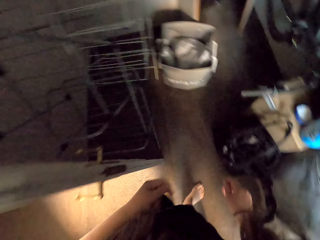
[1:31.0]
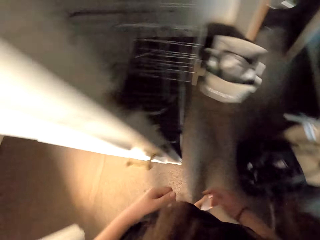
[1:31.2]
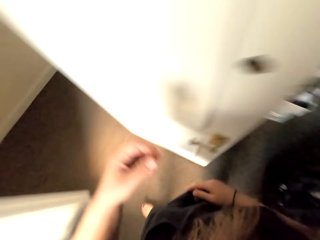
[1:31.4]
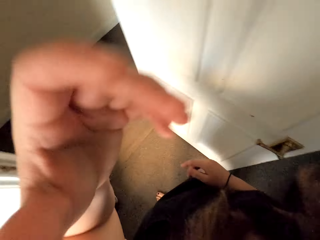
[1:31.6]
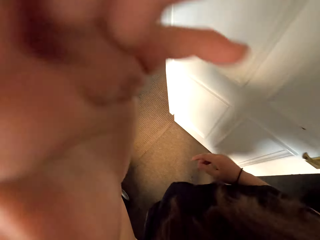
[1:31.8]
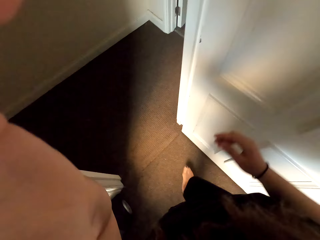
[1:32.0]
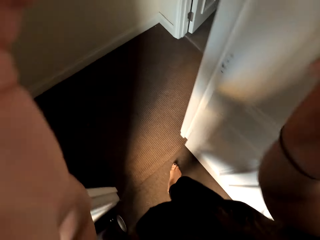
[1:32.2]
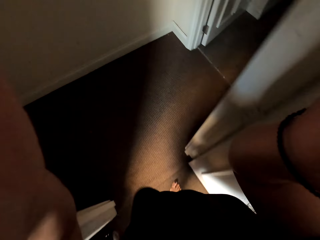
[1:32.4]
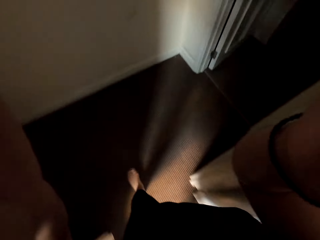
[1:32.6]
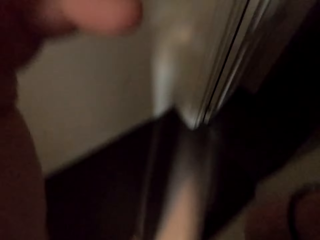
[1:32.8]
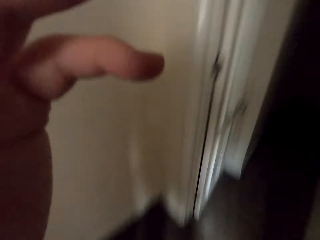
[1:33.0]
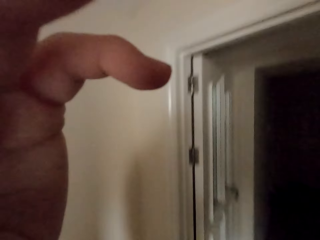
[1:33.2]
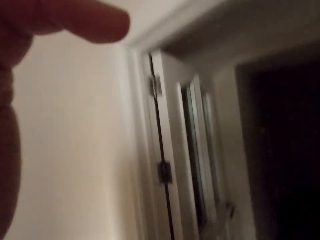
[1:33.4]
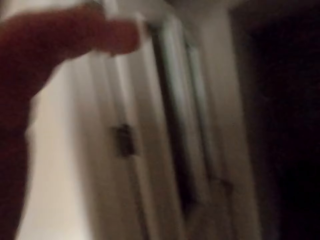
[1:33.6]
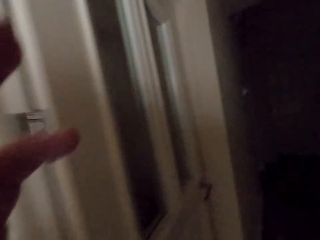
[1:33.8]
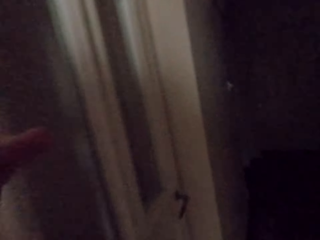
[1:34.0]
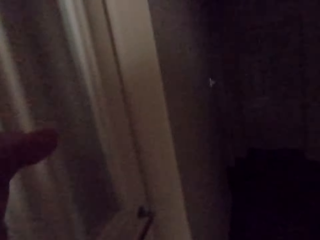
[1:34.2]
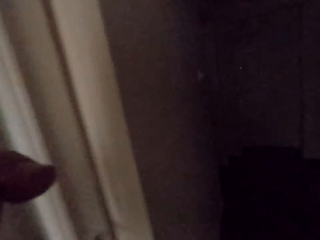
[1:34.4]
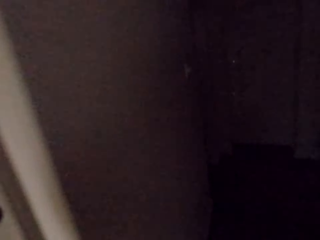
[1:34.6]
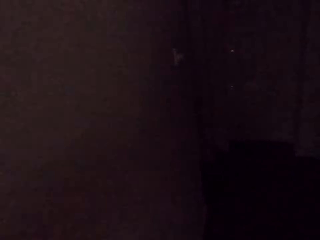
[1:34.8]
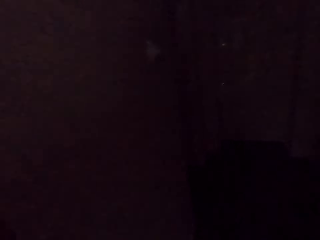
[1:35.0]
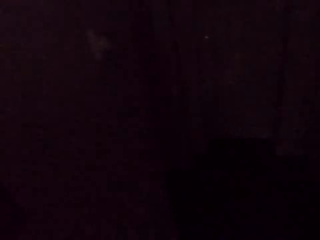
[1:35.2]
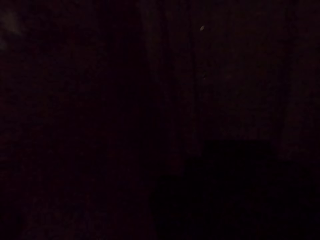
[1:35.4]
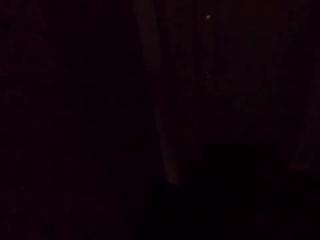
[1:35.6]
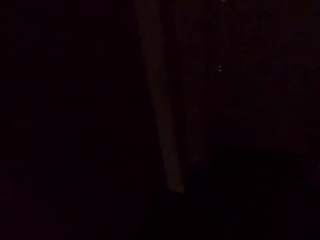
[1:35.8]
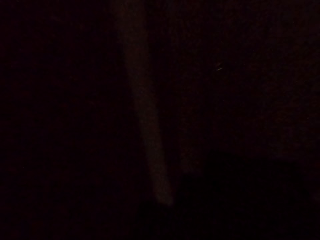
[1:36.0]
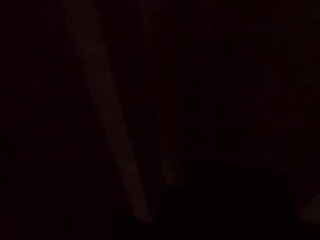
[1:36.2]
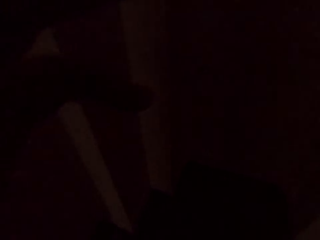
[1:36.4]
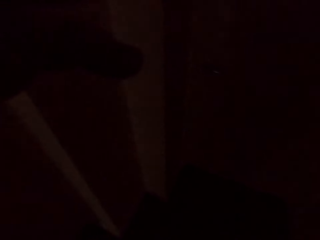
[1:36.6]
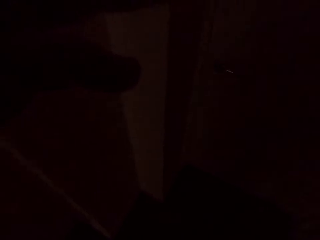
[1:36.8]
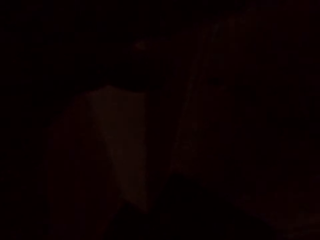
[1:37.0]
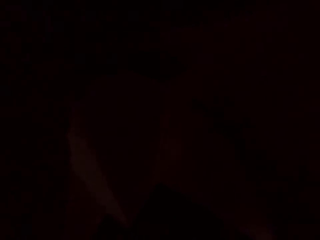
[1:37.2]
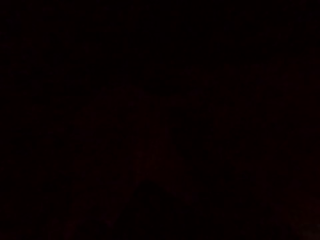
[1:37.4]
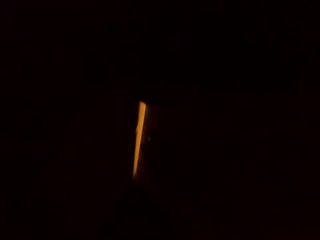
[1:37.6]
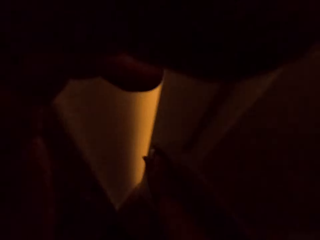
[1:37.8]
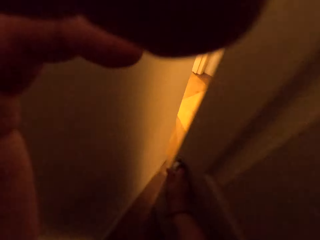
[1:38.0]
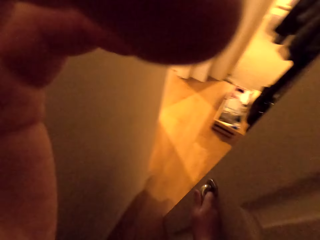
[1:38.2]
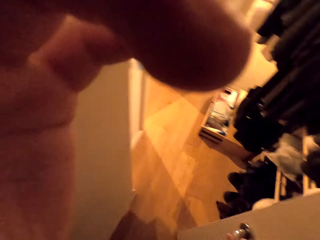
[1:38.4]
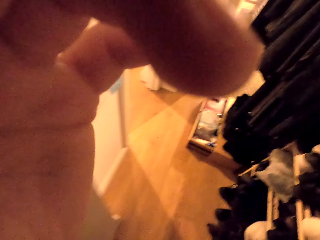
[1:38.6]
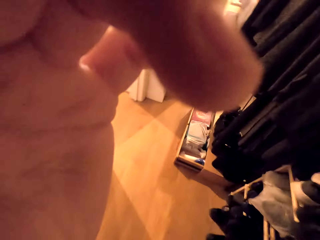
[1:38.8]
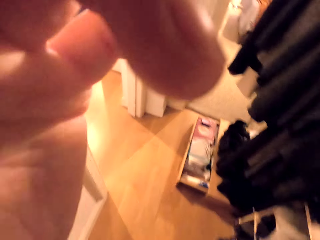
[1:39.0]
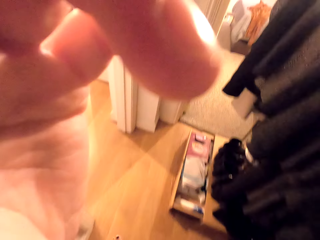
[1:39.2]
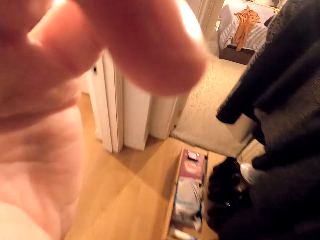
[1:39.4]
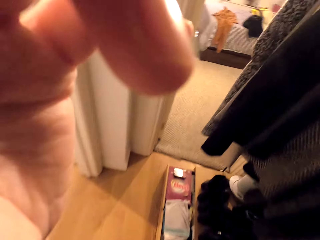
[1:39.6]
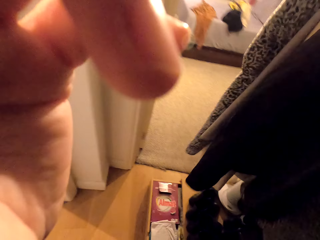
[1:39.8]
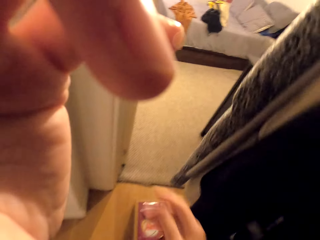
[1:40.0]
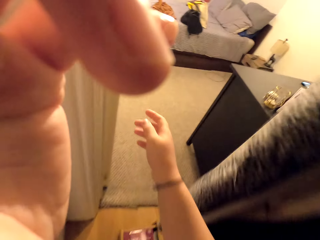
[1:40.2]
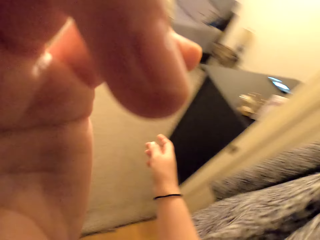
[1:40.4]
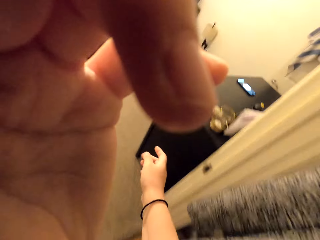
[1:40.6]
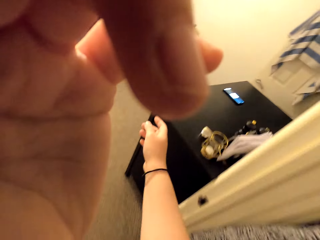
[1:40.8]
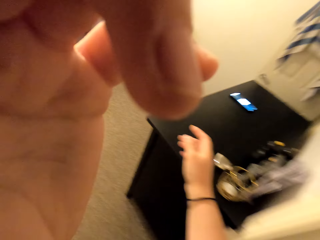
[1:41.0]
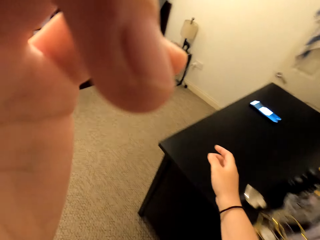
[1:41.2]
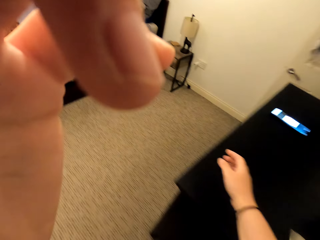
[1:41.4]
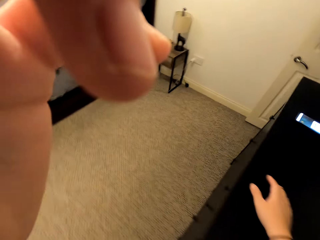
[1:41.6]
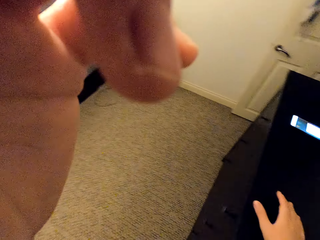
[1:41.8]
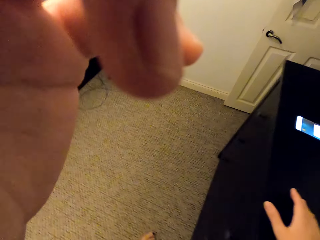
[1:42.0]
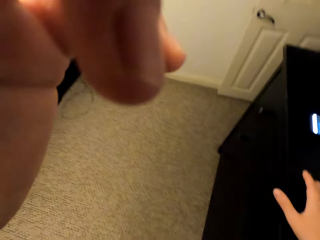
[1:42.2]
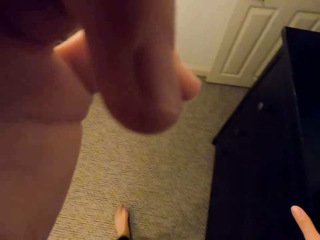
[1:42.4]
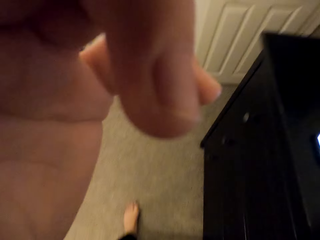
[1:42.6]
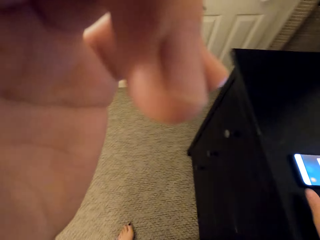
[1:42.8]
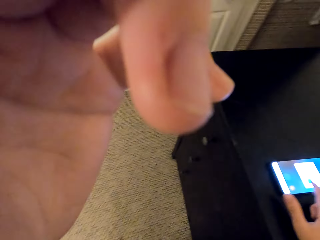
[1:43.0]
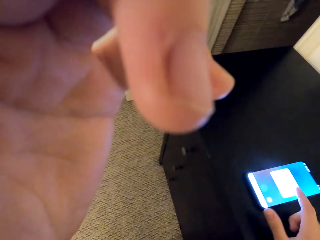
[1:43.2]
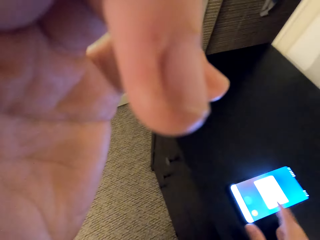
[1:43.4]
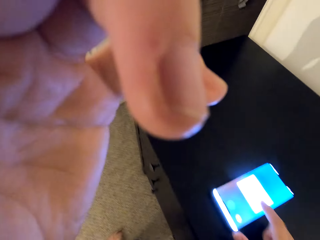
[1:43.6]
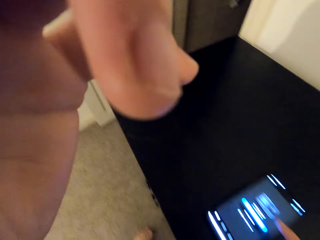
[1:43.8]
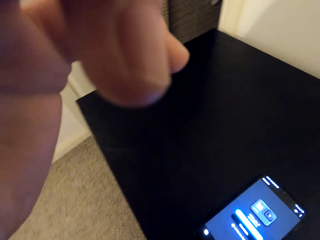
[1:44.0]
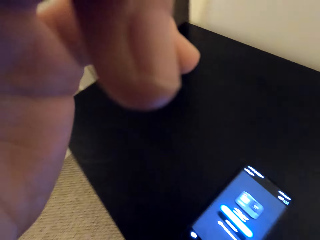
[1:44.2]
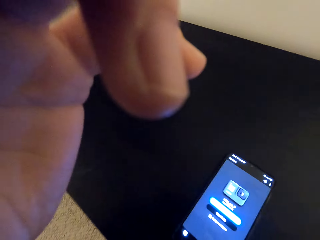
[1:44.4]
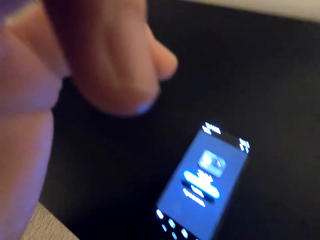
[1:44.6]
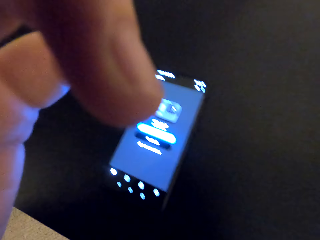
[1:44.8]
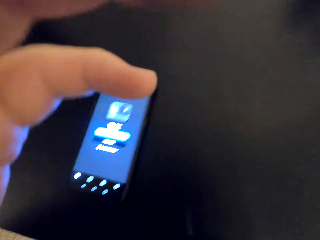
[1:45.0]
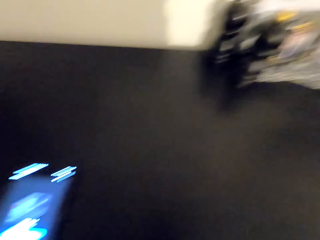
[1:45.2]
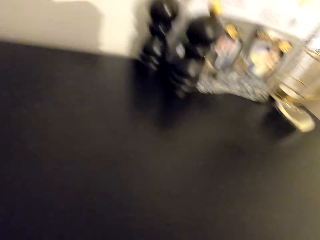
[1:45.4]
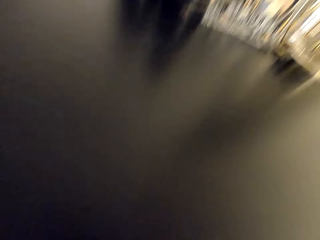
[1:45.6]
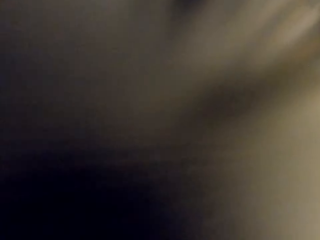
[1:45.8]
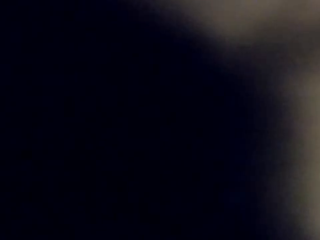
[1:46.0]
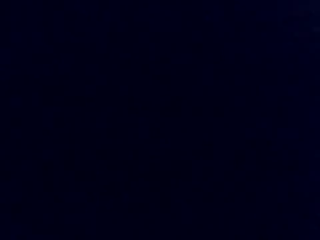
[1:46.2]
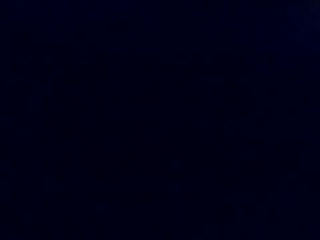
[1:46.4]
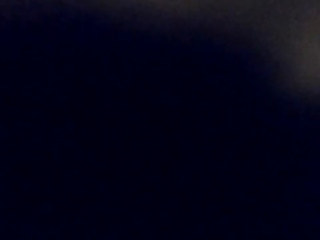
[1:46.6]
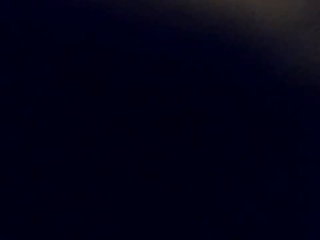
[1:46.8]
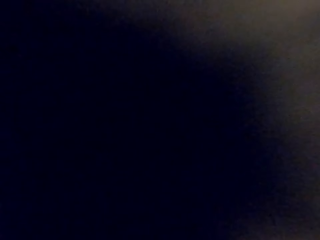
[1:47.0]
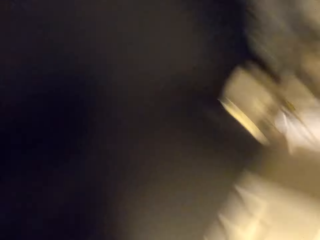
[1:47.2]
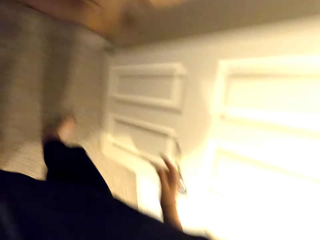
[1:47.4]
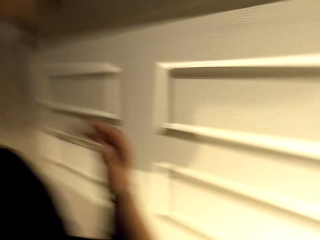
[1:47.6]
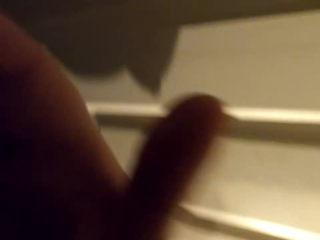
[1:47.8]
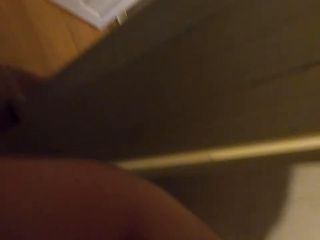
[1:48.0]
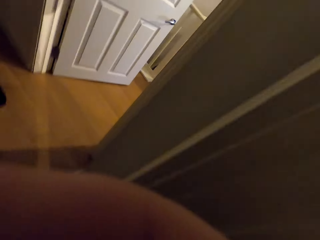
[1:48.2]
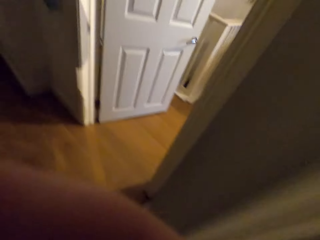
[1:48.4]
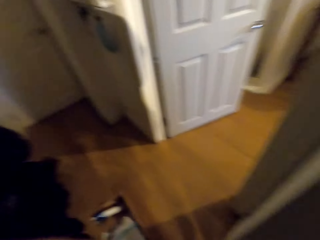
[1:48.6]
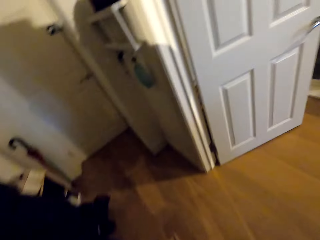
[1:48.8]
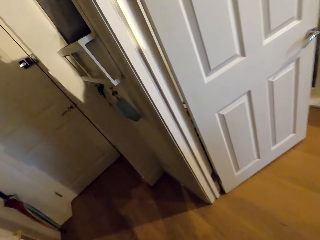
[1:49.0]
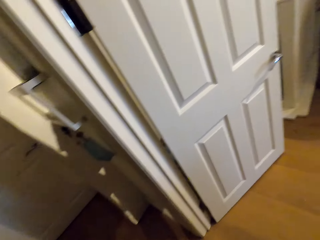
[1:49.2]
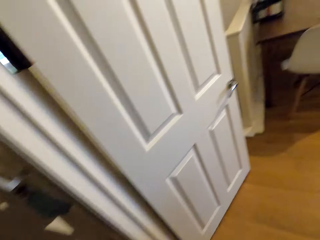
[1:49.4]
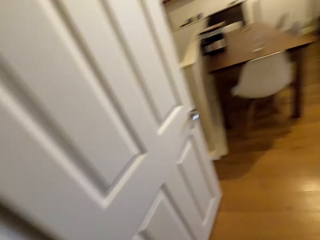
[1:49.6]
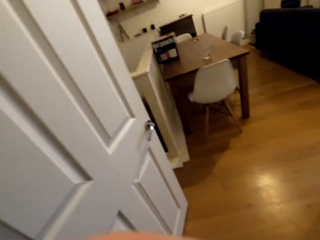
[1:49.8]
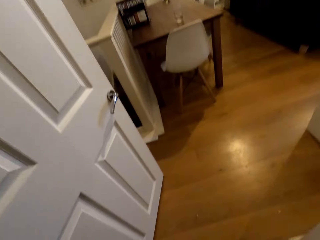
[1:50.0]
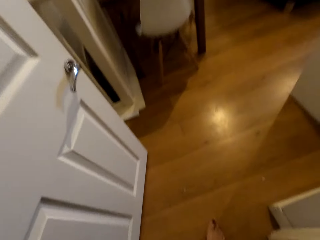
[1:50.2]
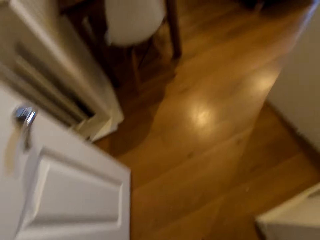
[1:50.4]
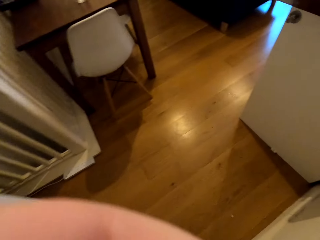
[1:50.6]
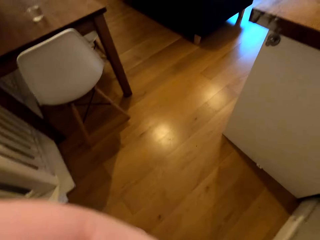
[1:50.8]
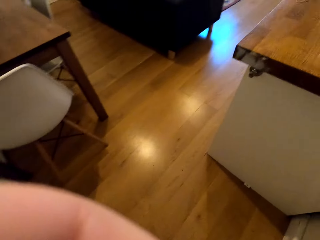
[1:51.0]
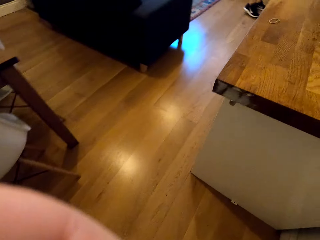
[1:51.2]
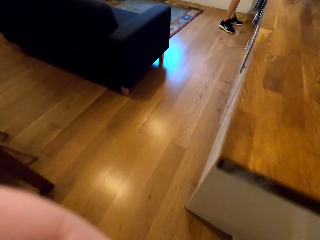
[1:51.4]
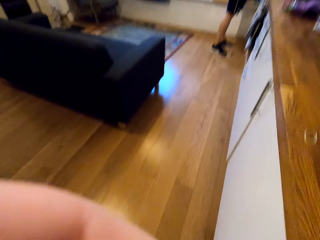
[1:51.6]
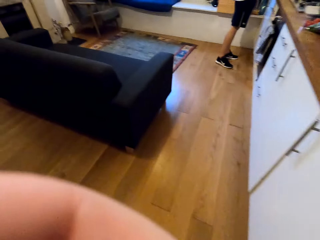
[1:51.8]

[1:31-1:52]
The camera wearer fixes the camera. They walk out of the laundry room. They open the door. They enter into a room. They walk to the sitting room. They scroll the phone. They fix the camera. They walk to the living room. They talk with a man.
